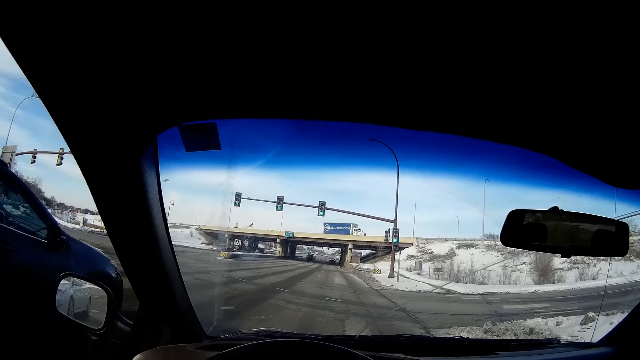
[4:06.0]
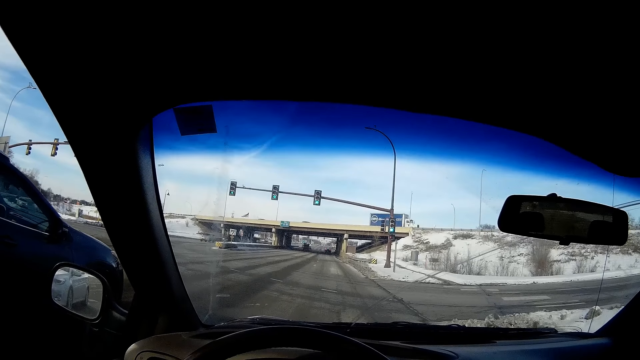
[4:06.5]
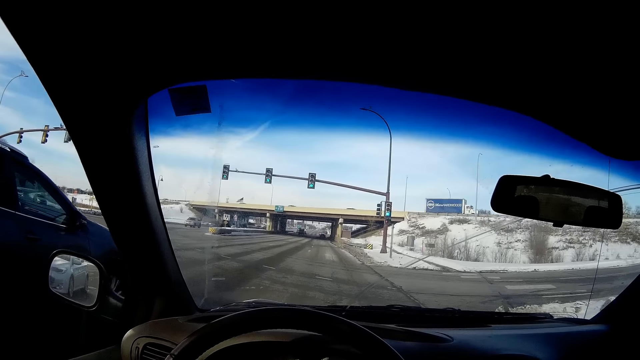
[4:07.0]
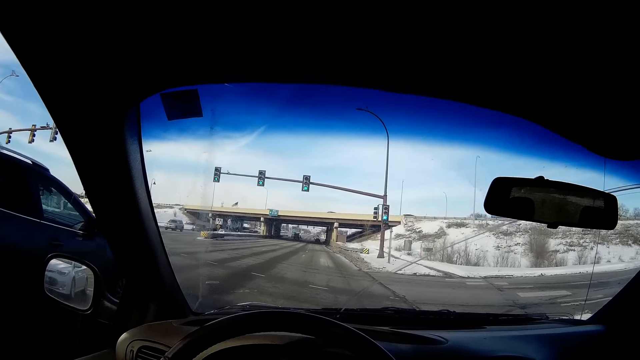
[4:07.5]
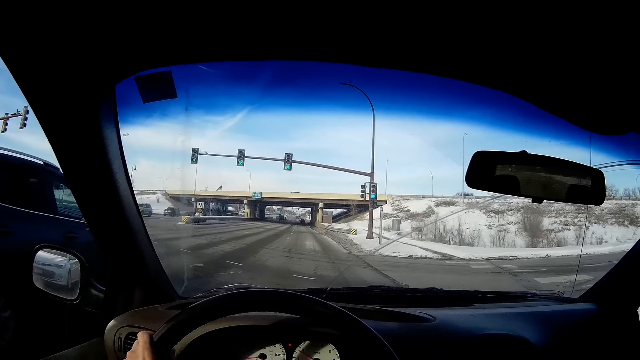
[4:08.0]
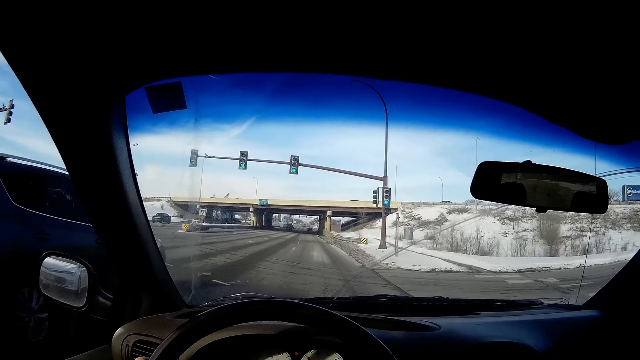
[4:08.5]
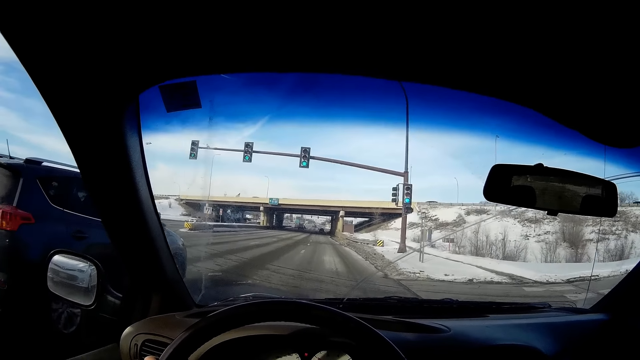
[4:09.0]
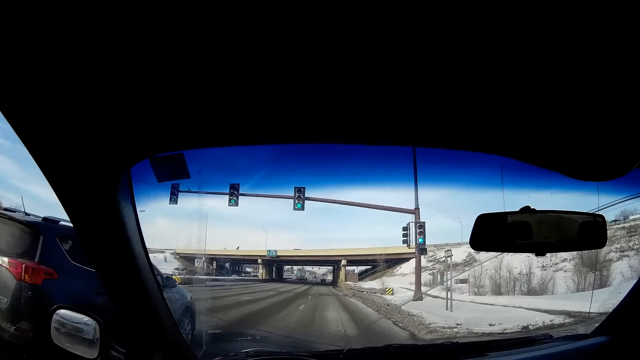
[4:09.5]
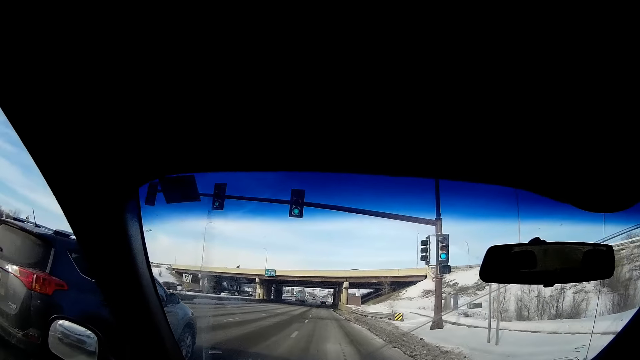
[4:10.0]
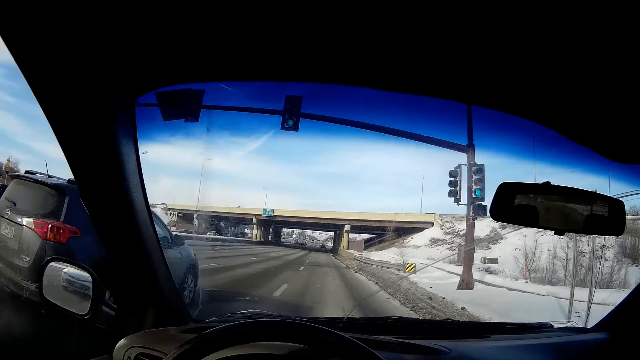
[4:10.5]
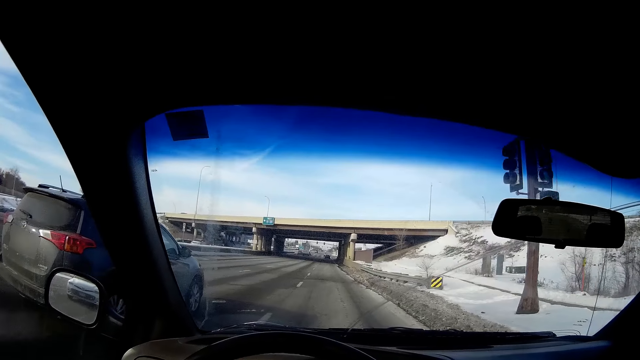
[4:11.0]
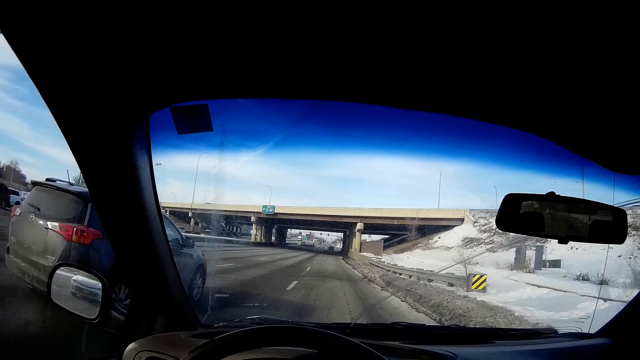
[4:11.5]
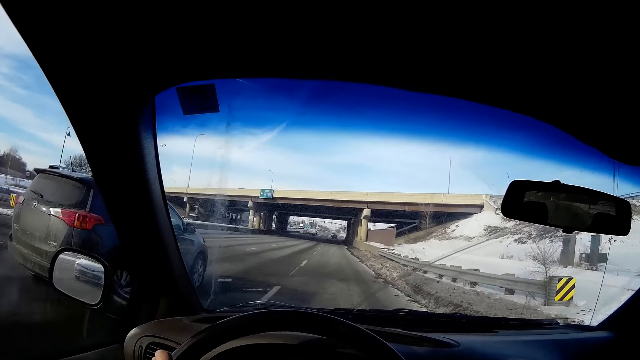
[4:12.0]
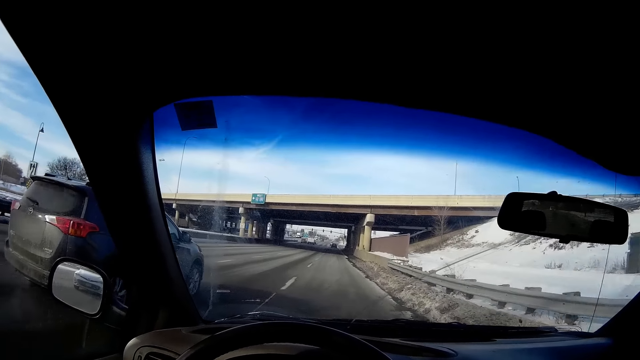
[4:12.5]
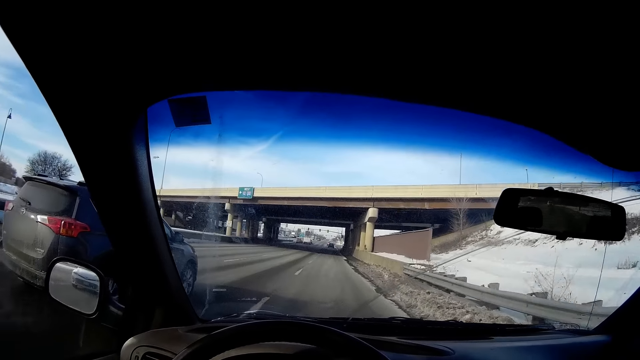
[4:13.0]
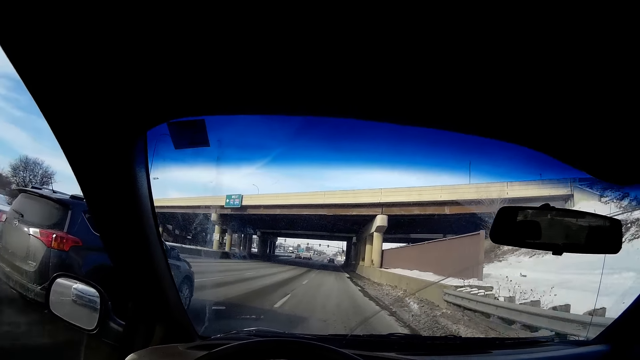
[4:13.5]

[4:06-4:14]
The camera wearer drives the car on the highway. They hold the steering wheel.

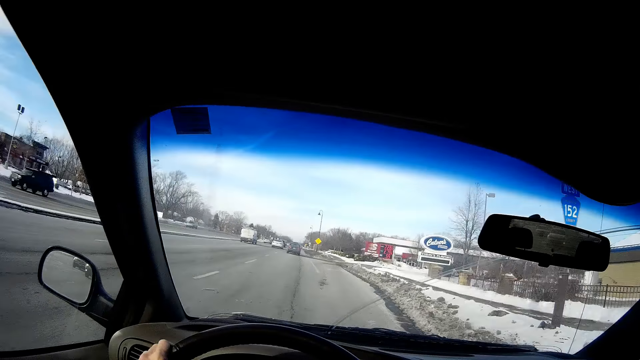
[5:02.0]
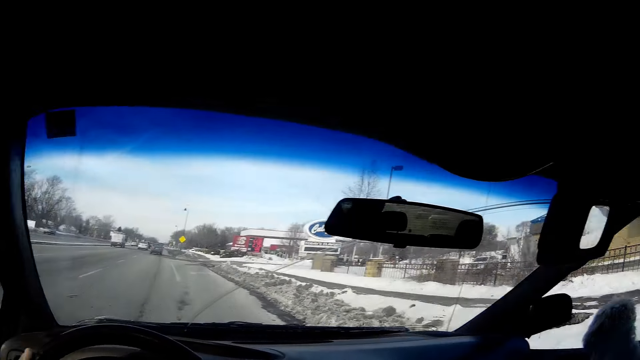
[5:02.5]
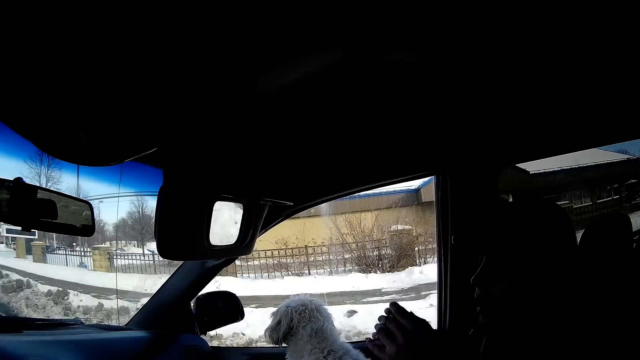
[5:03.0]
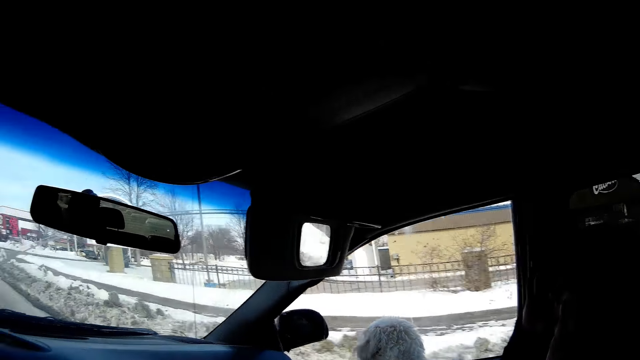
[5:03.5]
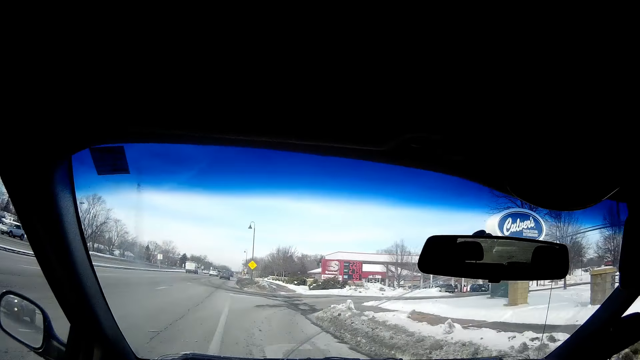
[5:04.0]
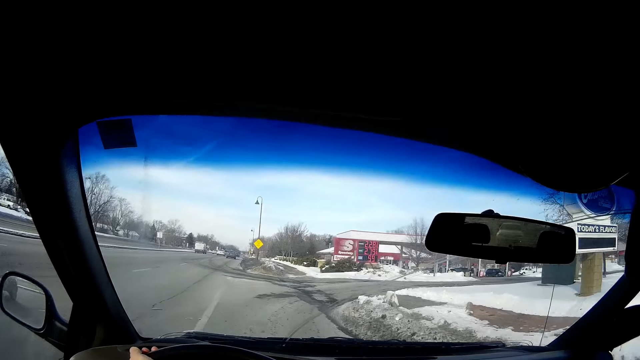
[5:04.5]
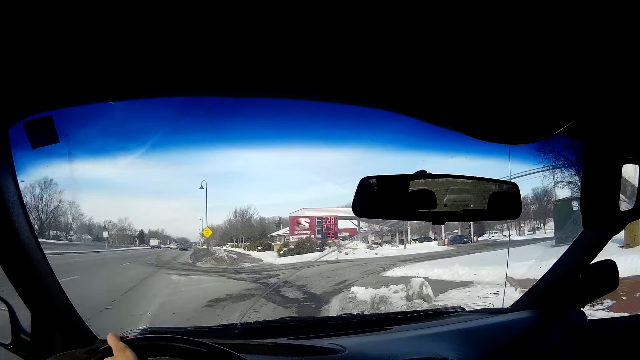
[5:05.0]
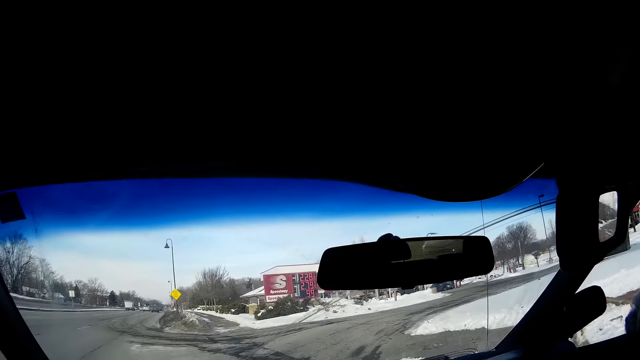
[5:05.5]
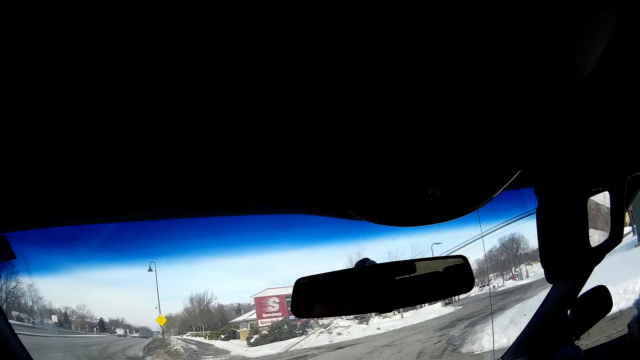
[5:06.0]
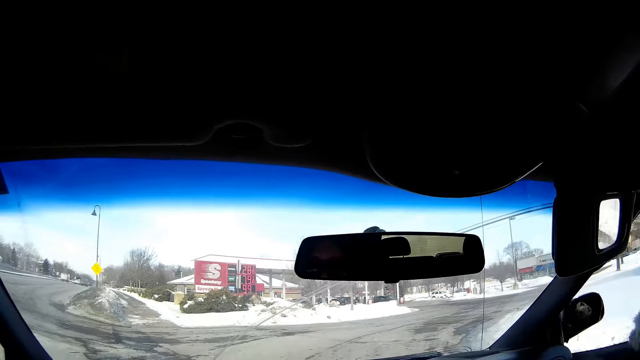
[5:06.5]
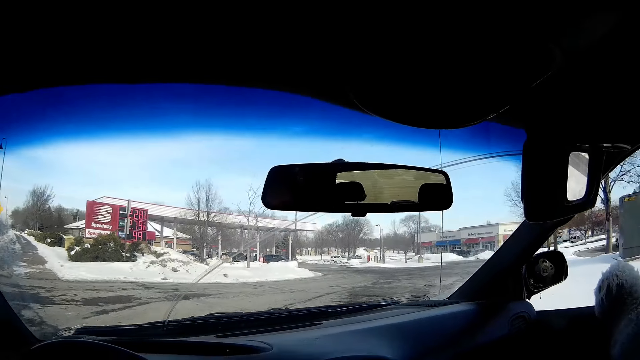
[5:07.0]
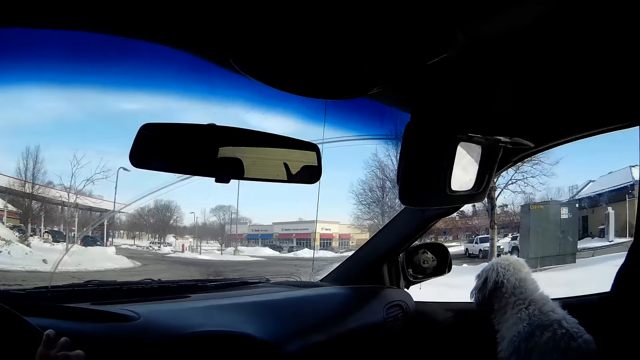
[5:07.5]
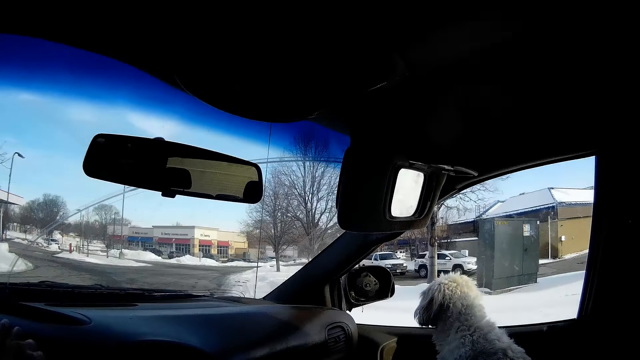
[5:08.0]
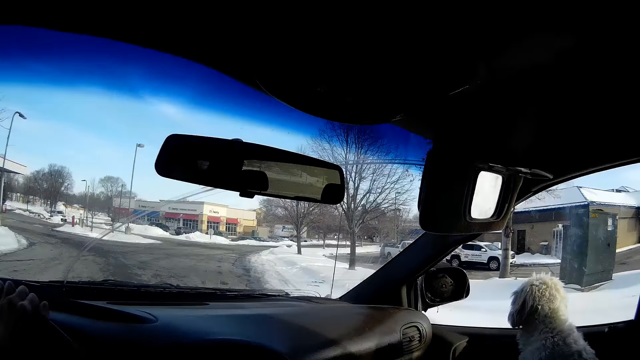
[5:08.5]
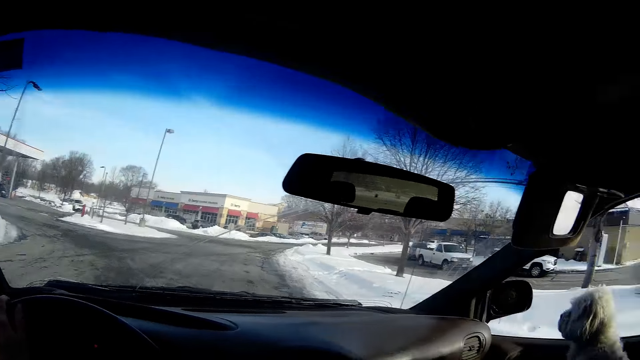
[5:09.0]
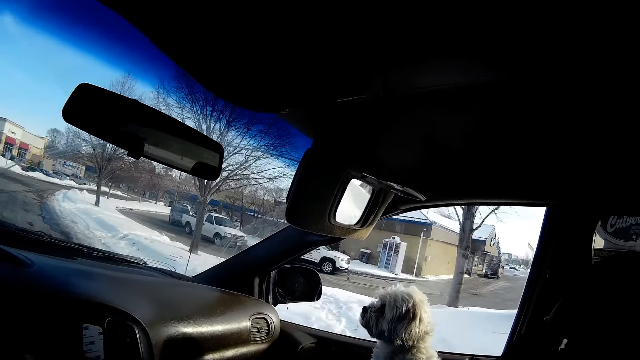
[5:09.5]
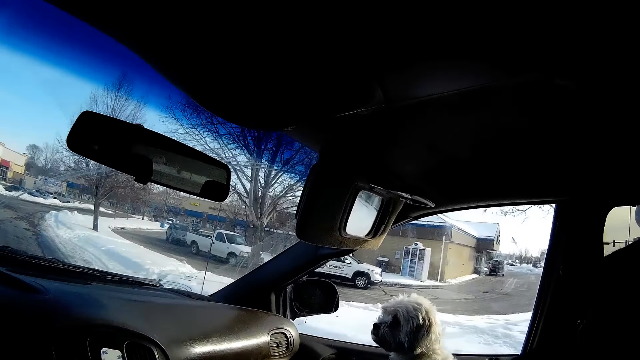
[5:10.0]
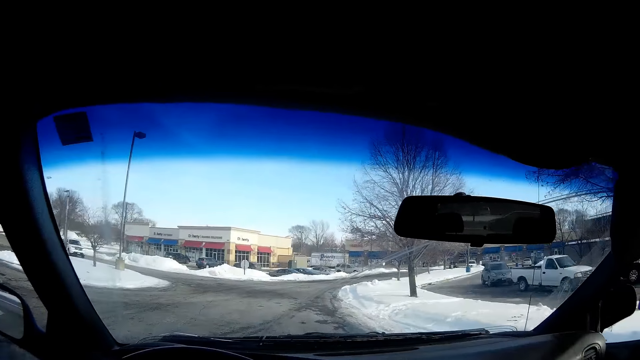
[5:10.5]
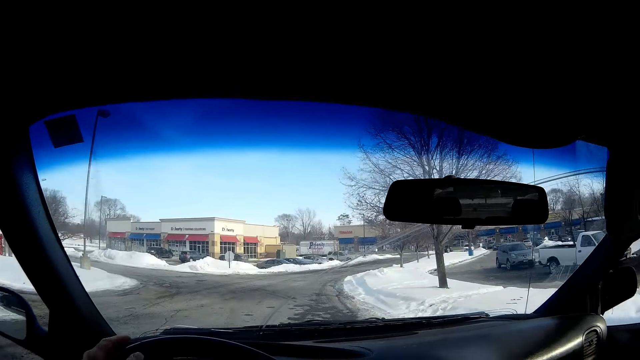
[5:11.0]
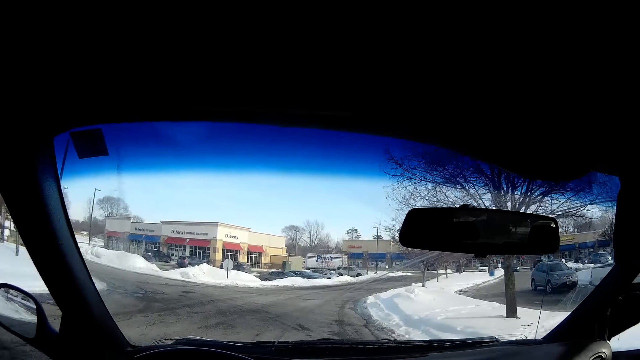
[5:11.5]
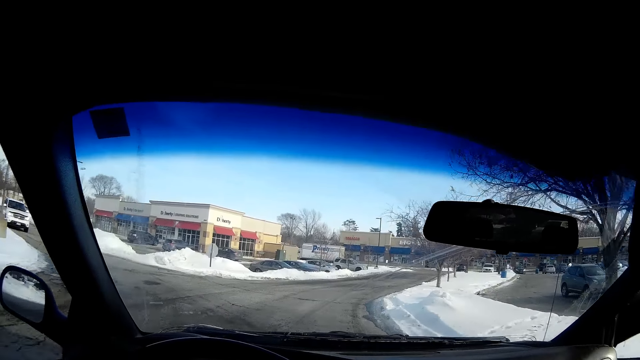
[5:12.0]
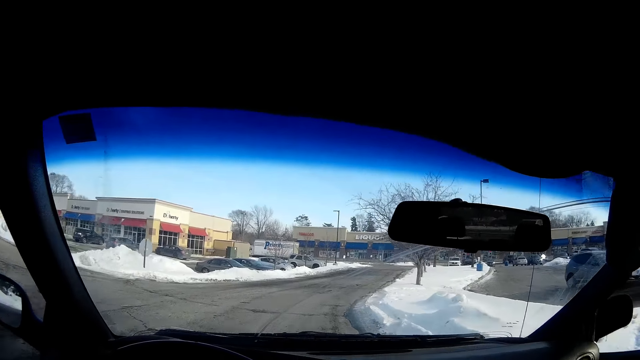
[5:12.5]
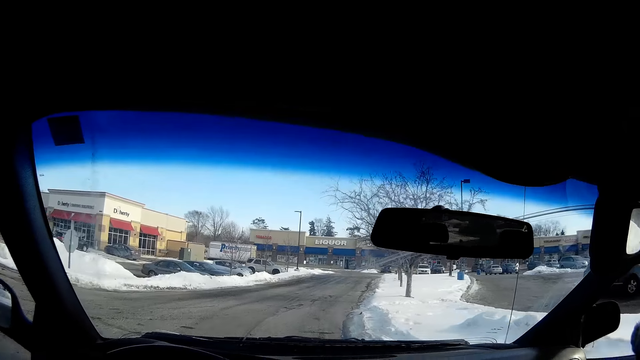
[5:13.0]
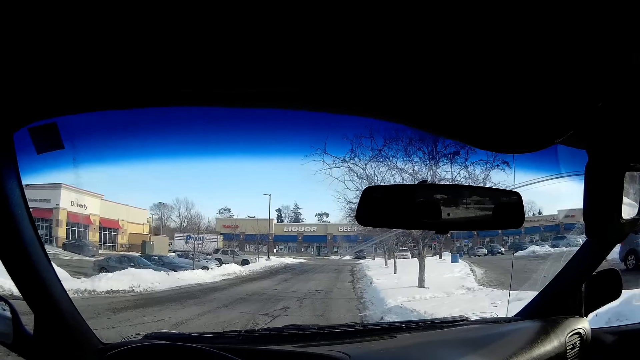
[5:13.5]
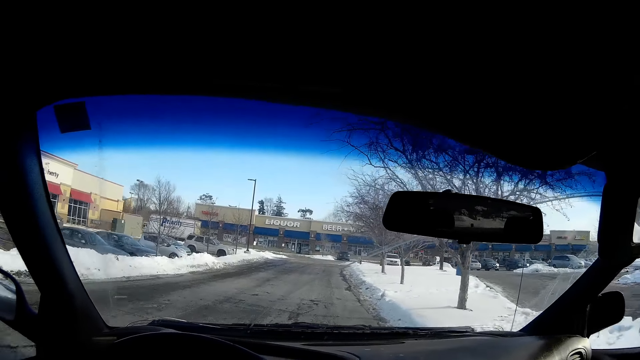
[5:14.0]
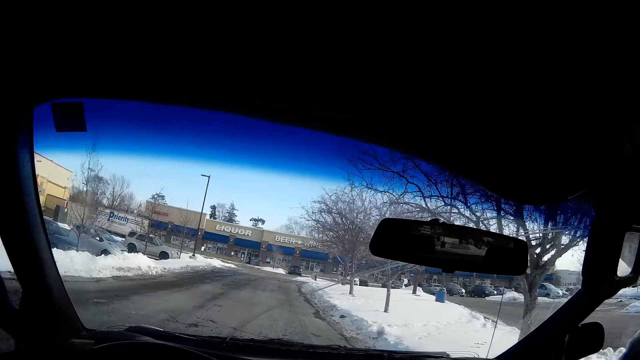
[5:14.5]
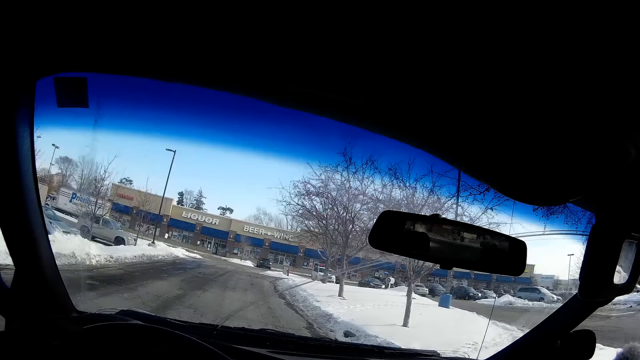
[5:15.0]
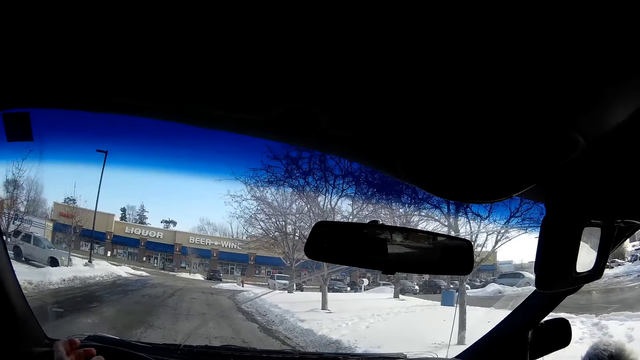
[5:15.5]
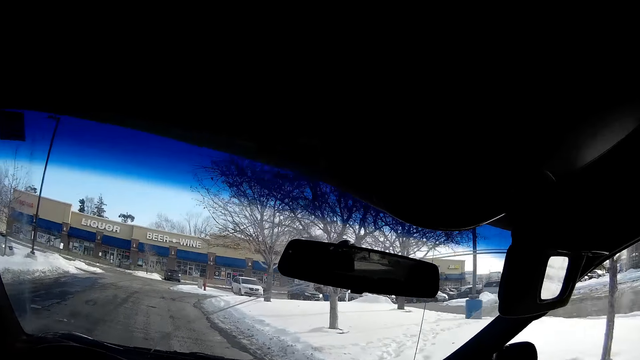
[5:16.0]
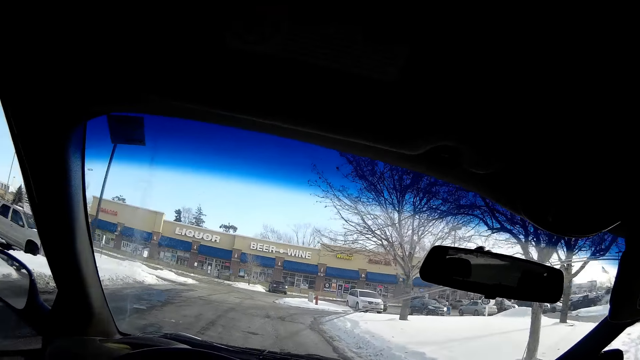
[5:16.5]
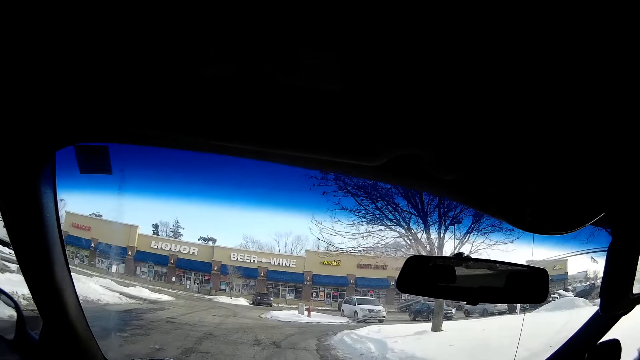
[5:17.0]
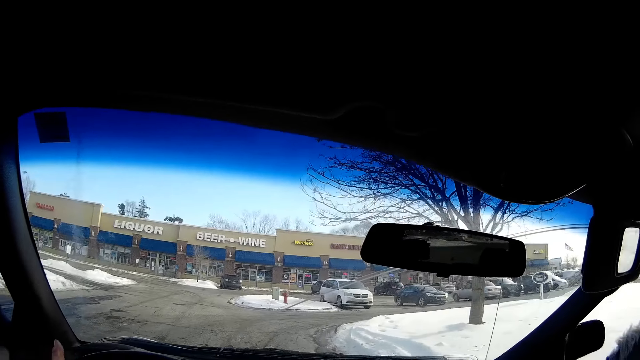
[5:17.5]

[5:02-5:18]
The camera wearer stares at a lady in the car. They drive the car.
